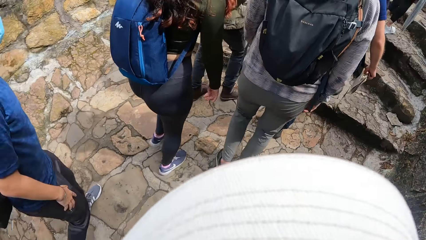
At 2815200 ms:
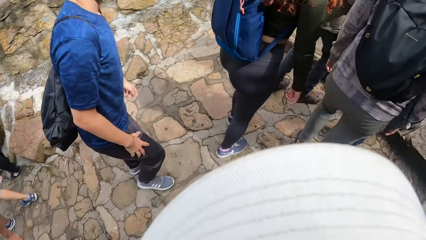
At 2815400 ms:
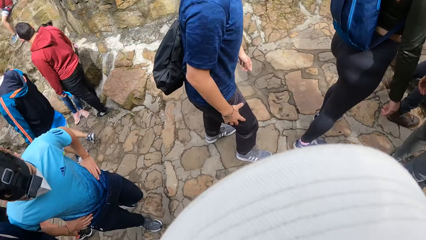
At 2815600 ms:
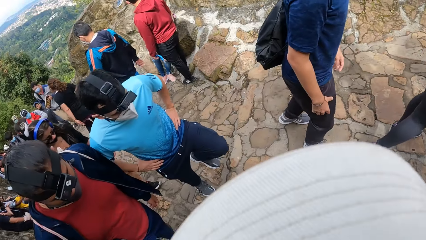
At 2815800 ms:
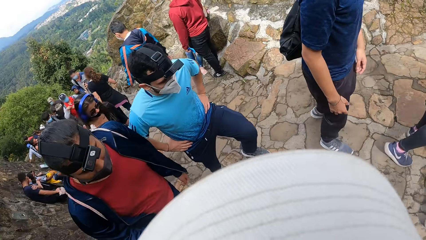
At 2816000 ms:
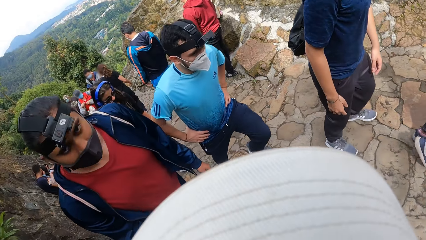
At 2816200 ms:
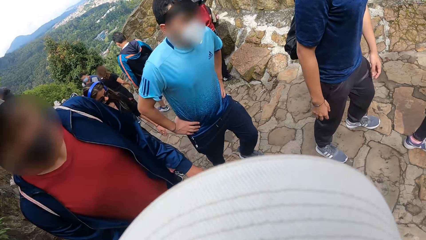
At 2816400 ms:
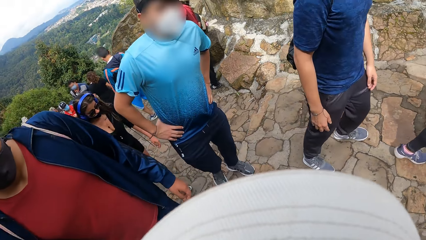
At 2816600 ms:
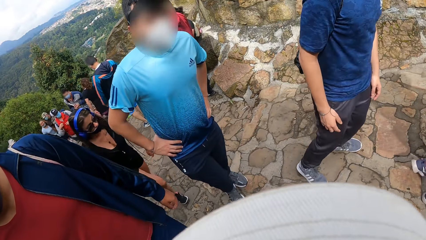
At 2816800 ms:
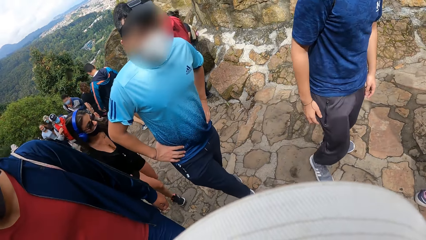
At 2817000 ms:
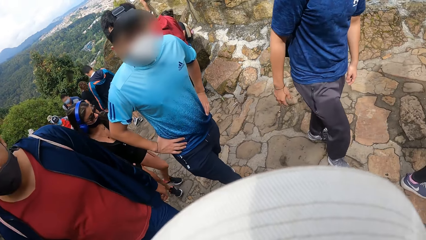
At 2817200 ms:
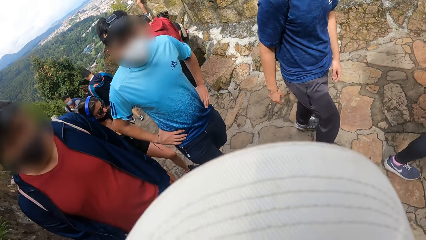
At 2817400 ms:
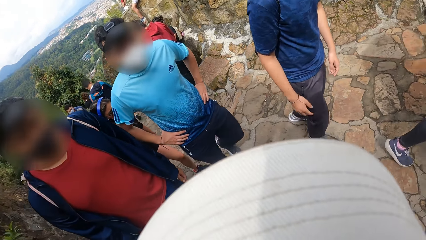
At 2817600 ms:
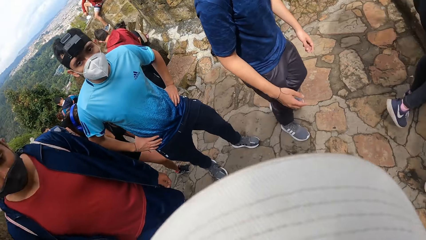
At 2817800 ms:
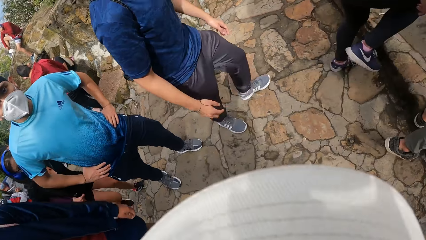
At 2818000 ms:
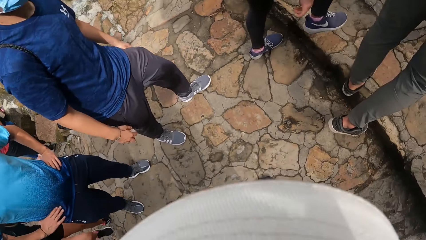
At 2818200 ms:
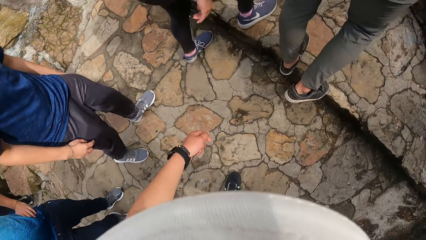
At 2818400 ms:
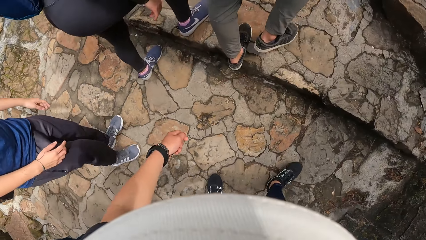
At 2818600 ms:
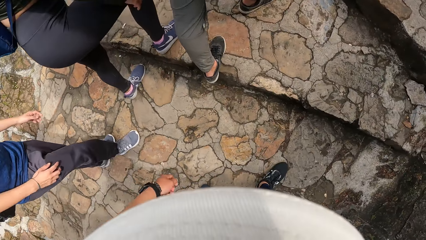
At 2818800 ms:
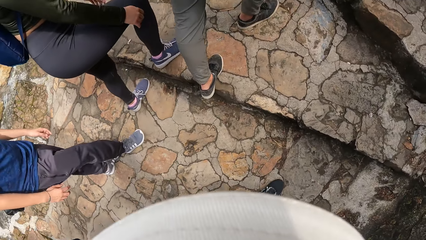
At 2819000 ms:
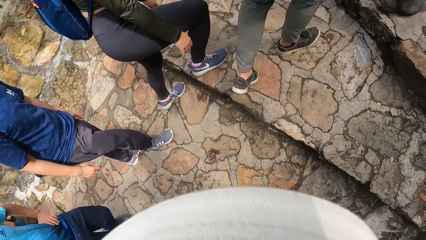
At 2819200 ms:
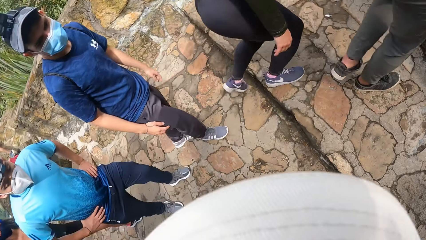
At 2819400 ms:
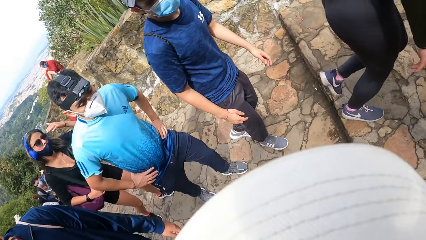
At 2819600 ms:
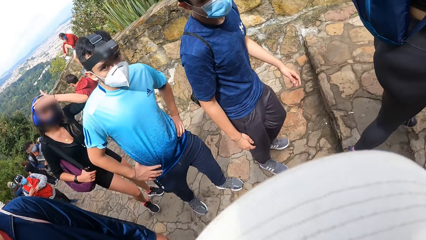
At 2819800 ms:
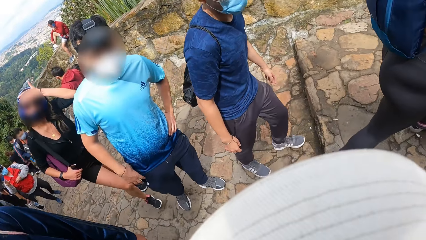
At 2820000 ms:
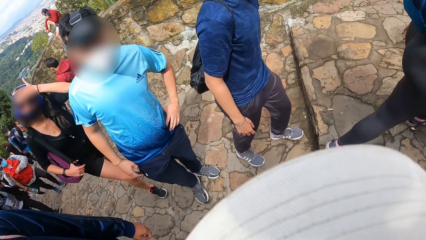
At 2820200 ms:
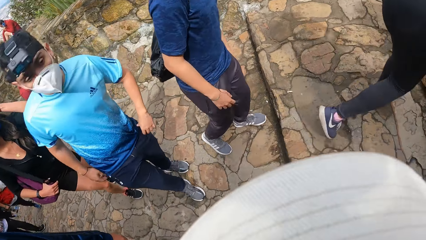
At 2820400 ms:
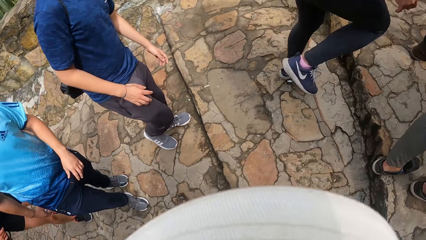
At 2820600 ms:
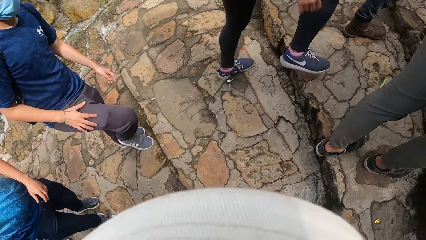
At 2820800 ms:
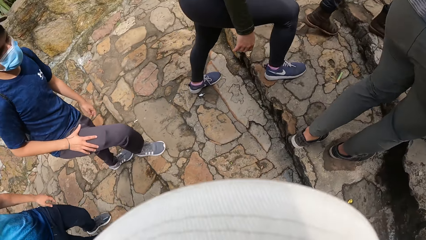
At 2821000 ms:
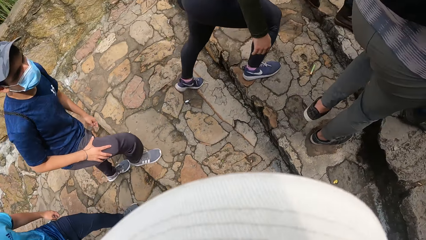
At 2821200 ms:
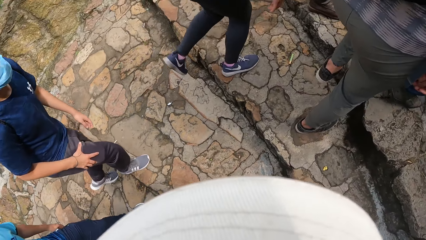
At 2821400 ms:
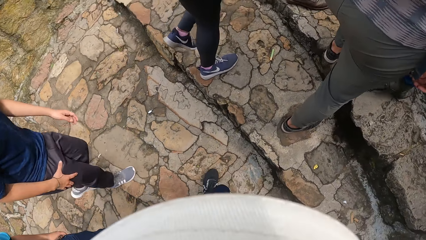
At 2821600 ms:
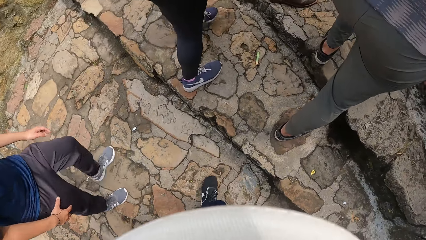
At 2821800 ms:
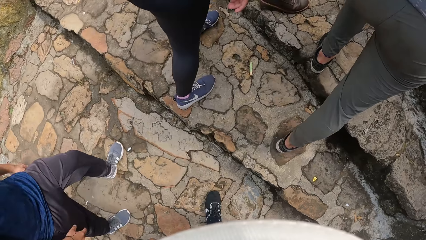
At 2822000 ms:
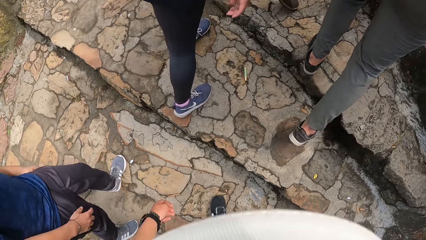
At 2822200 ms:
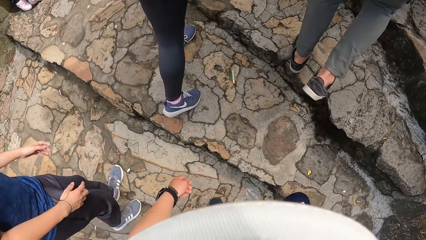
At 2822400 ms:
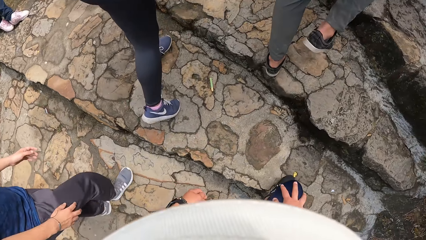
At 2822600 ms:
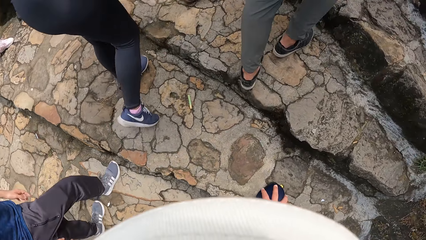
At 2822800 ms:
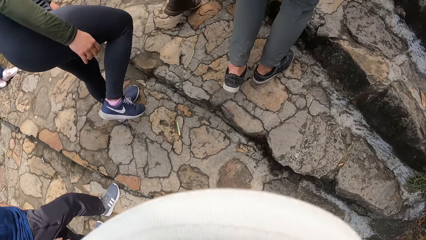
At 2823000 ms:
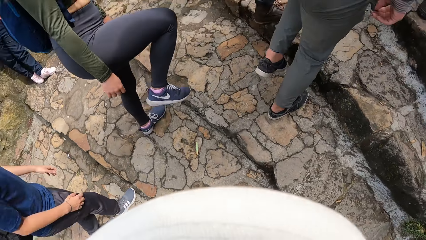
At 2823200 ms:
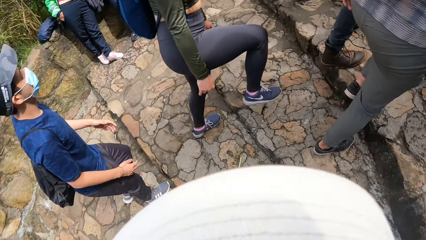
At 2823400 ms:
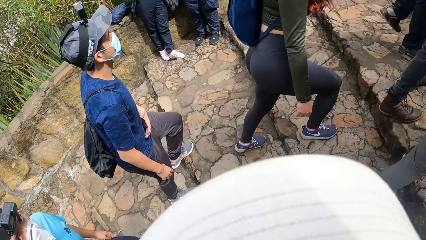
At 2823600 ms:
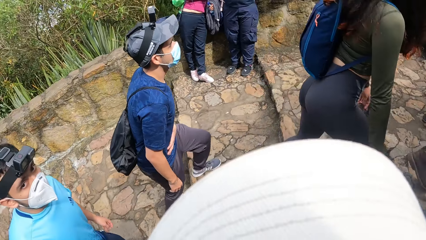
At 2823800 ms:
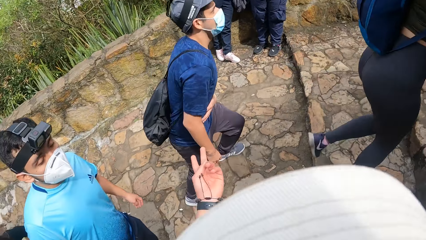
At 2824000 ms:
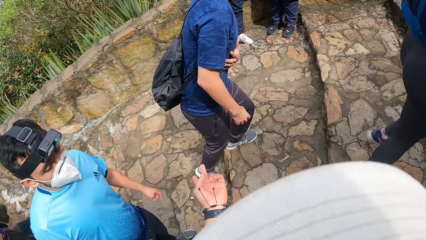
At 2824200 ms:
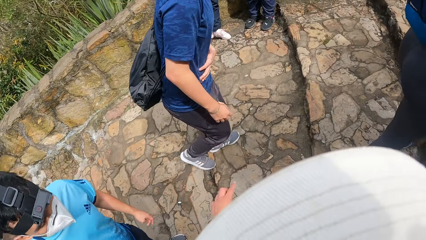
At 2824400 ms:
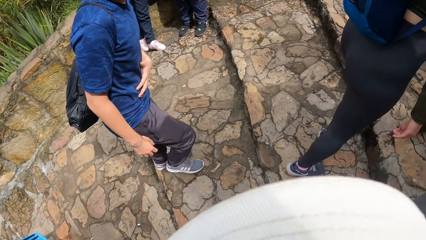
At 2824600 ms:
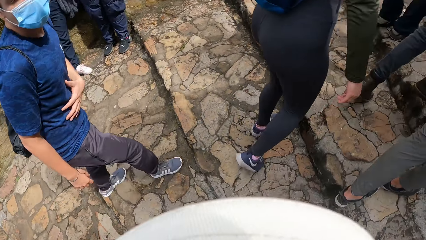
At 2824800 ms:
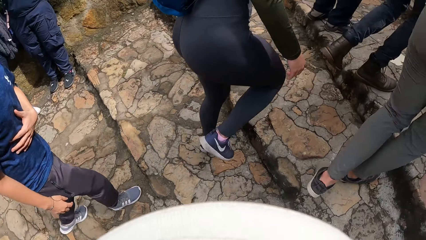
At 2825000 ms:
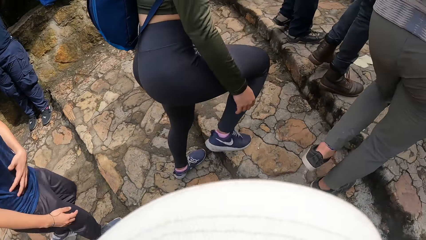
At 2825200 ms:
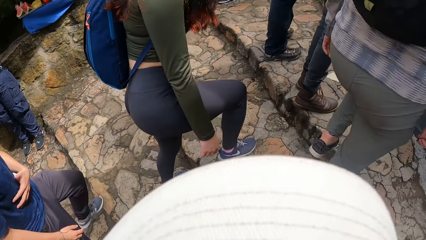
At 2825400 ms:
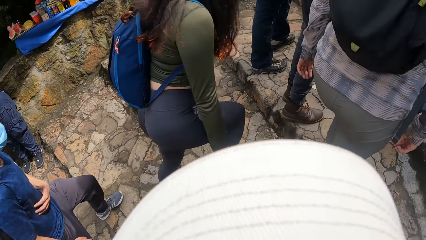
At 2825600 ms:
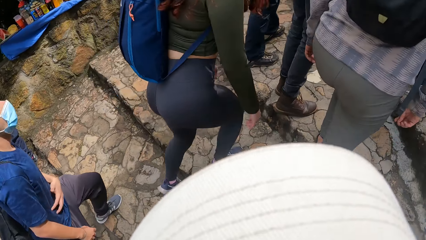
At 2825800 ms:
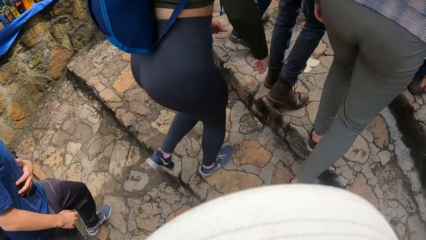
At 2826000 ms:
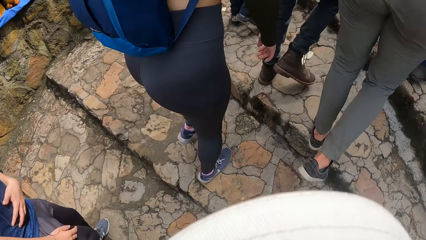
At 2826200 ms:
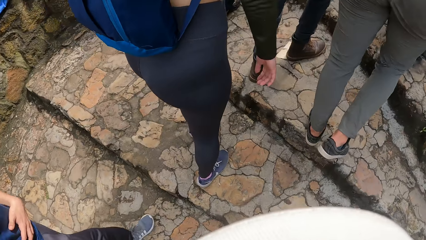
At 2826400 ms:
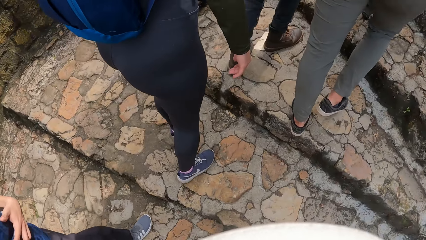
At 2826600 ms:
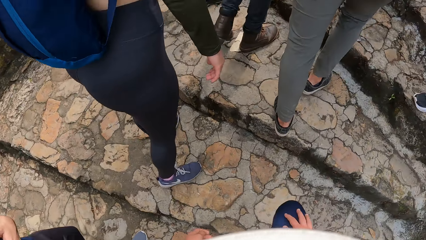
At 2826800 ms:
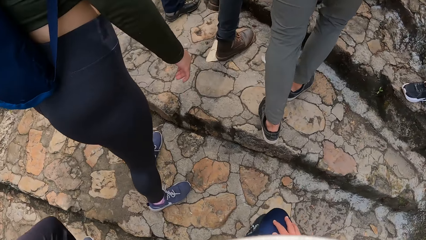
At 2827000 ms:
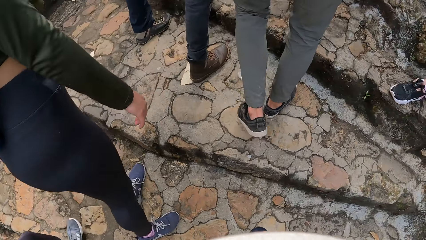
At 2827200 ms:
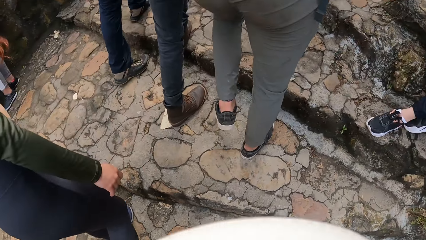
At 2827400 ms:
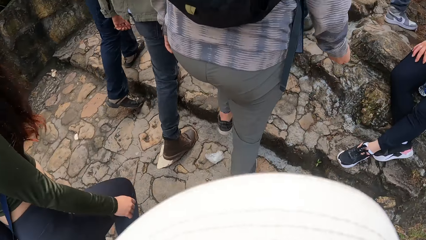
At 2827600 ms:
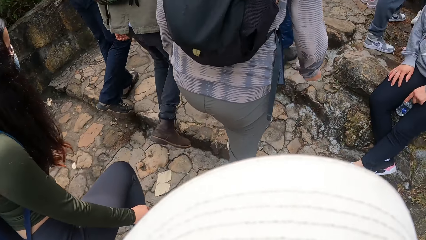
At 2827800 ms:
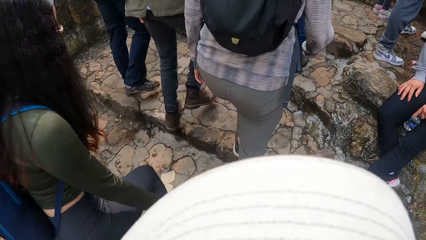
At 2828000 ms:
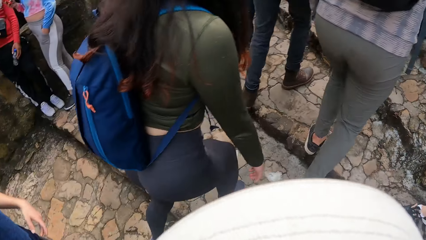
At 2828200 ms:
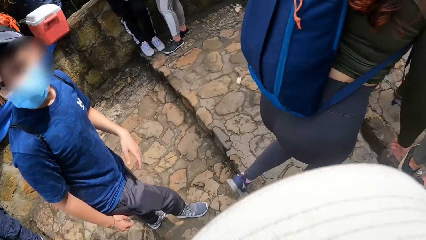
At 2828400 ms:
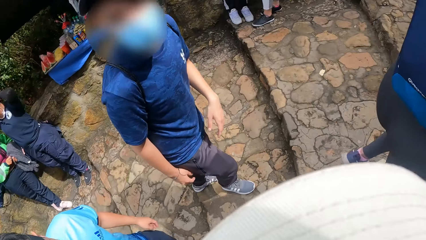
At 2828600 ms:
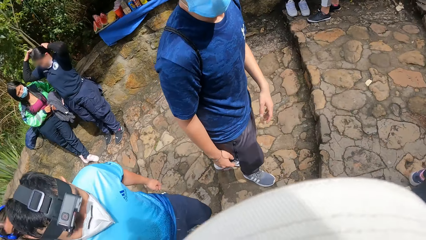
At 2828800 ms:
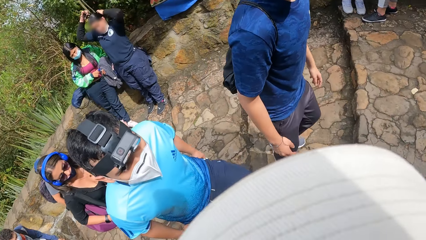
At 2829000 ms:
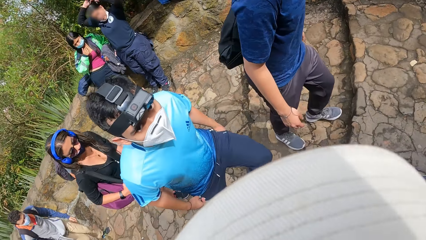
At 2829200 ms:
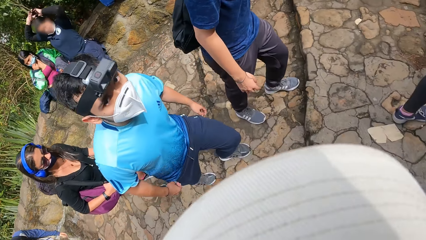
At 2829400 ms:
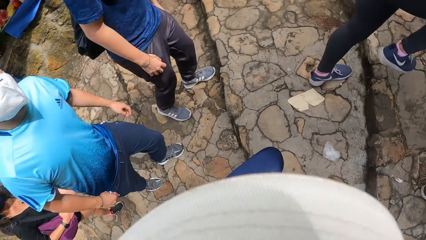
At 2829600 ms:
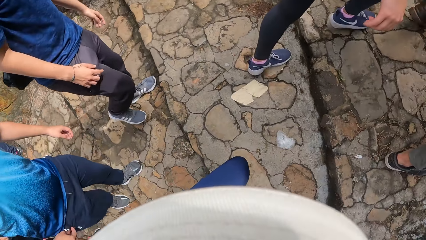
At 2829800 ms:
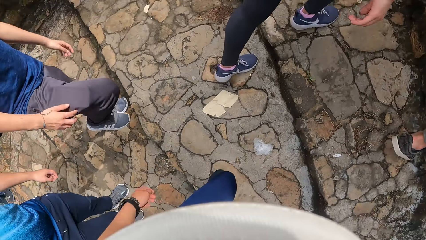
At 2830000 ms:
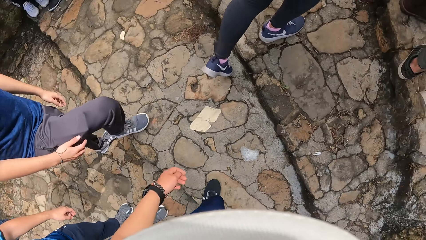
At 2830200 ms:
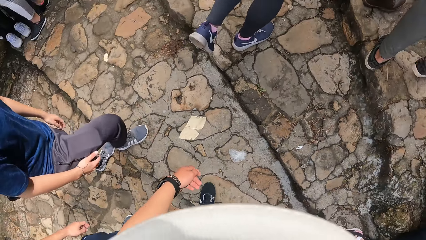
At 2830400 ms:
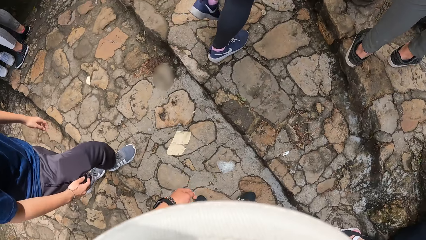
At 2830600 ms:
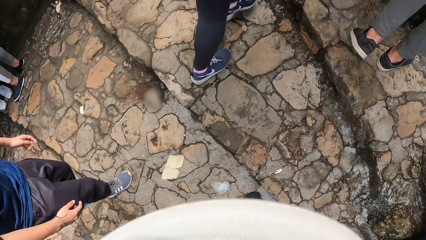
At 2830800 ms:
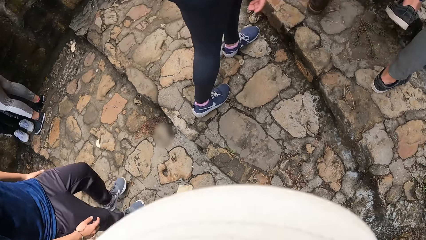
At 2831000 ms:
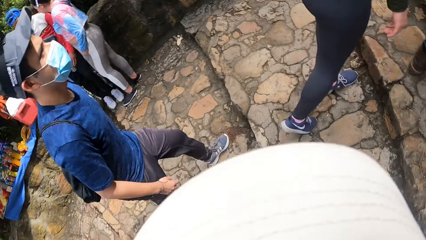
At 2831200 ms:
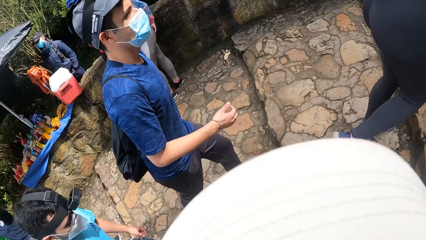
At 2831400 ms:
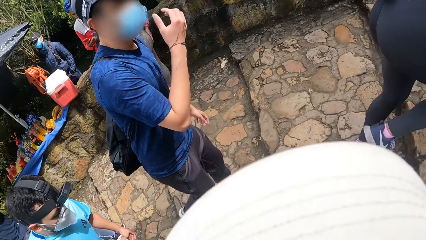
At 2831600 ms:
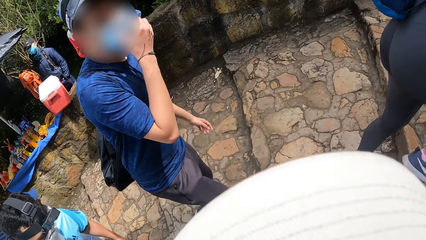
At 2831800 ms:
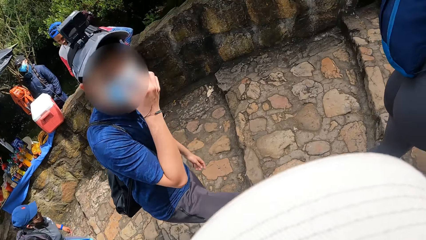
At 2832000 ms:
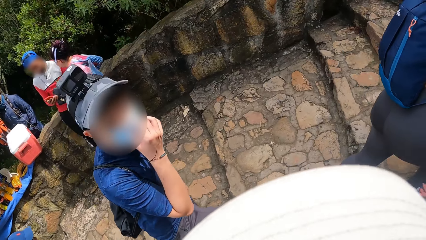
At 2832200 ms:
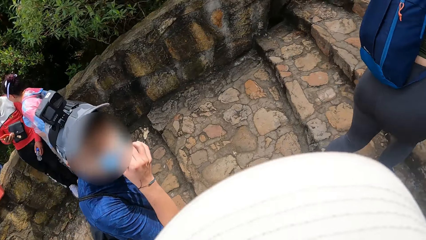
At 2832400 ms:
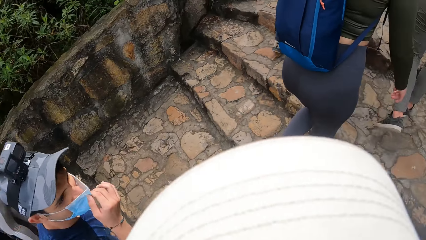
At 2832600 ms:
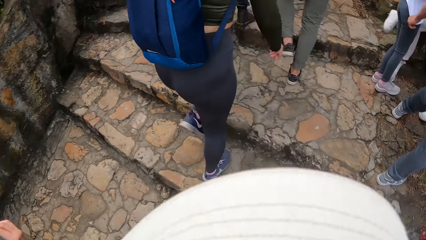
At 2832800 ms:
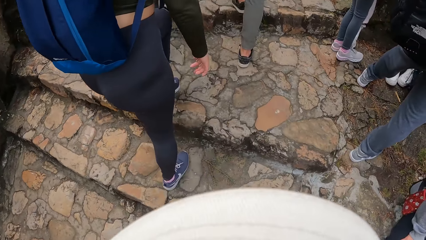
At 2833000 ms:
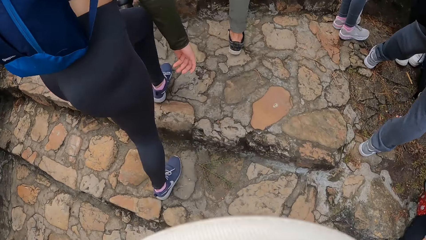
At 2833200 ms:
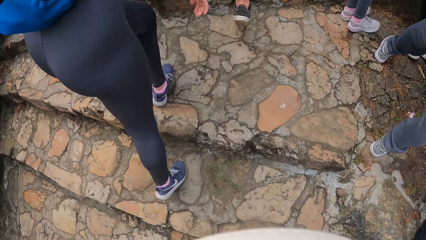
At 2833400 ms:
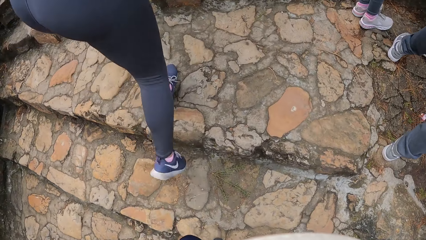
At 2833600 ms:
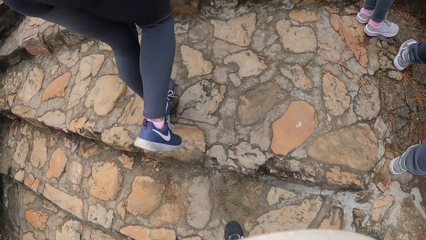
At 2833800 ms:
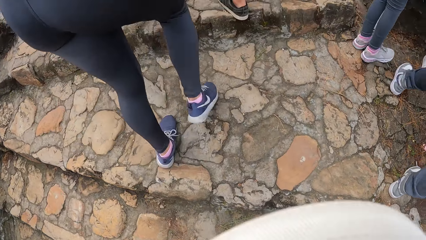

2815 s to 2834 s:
A man holds his waist with his hands on the footpath. The camera wearer looks at a person. They look at another man. They walk on the stairs. The other man puts a hand on his stomach. The camera wearer speaks with the first man on the footpath. They move a hand. They walk on the stairs. They look at the other man and the person. The other man touches his face mask with his right hand on the footpath.
